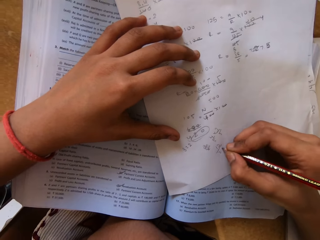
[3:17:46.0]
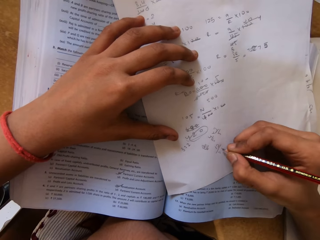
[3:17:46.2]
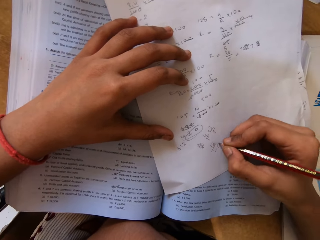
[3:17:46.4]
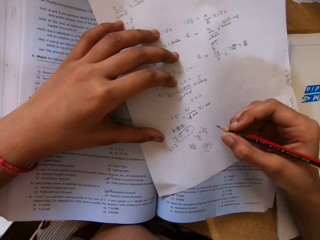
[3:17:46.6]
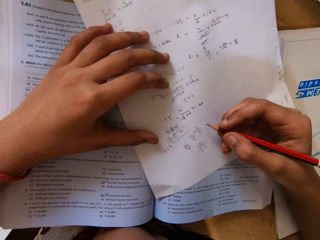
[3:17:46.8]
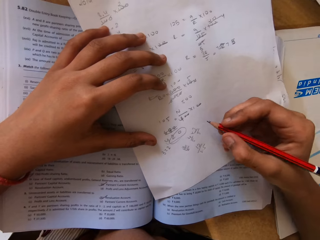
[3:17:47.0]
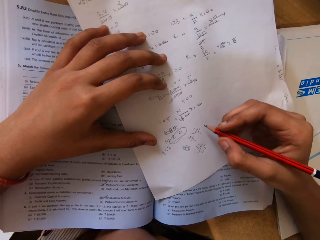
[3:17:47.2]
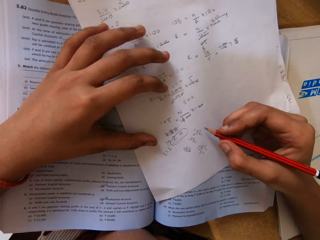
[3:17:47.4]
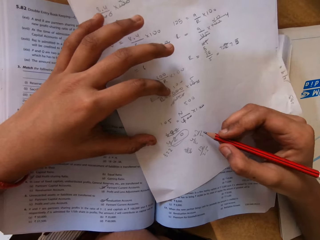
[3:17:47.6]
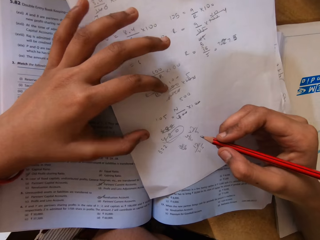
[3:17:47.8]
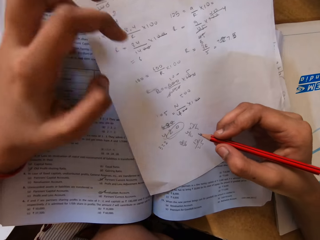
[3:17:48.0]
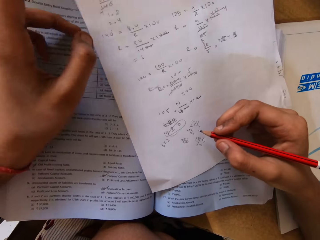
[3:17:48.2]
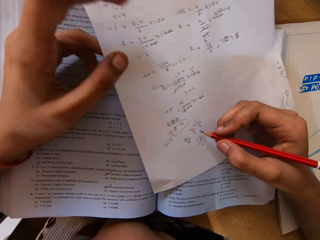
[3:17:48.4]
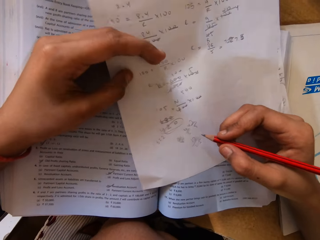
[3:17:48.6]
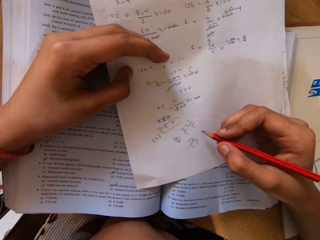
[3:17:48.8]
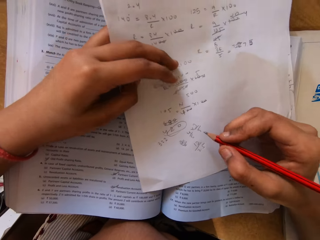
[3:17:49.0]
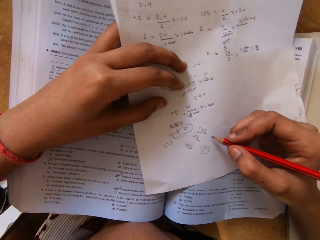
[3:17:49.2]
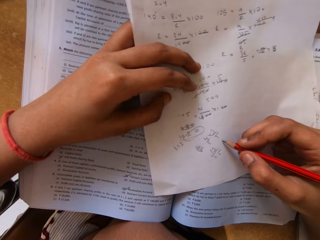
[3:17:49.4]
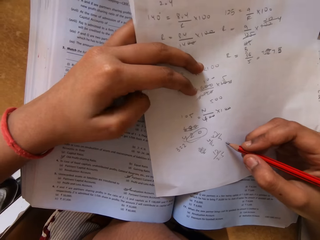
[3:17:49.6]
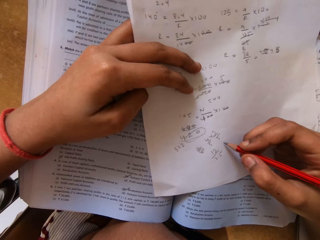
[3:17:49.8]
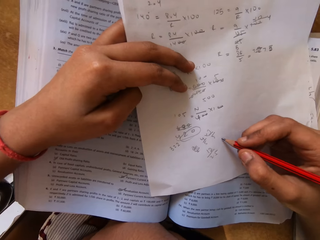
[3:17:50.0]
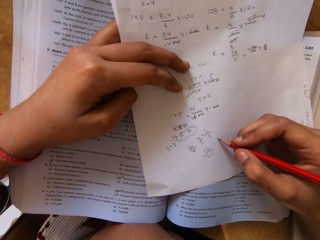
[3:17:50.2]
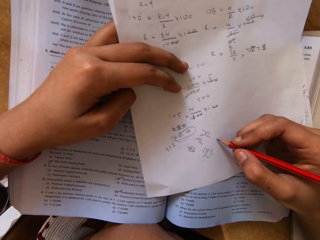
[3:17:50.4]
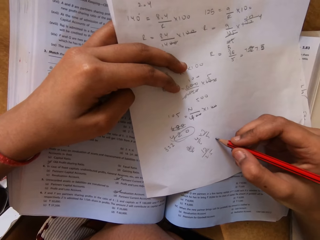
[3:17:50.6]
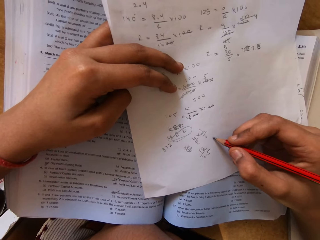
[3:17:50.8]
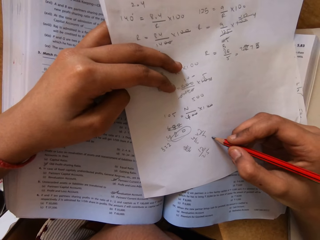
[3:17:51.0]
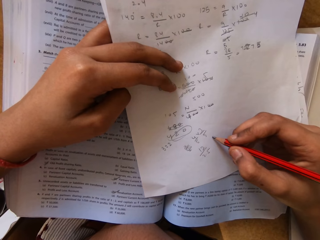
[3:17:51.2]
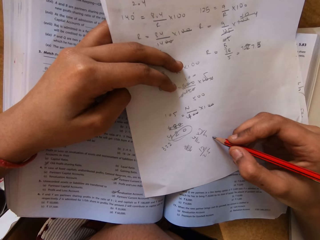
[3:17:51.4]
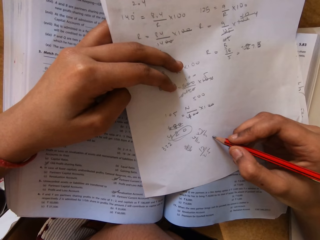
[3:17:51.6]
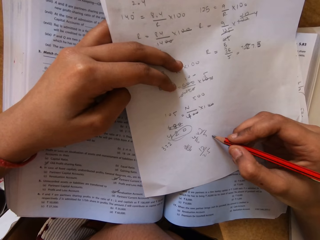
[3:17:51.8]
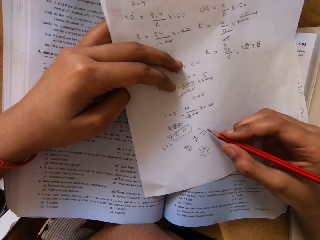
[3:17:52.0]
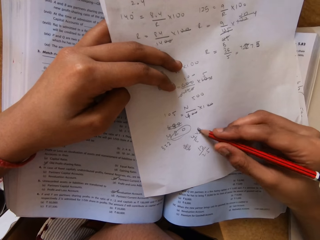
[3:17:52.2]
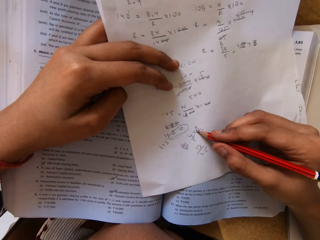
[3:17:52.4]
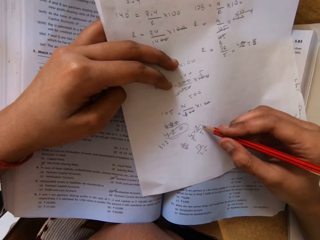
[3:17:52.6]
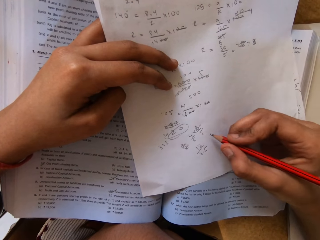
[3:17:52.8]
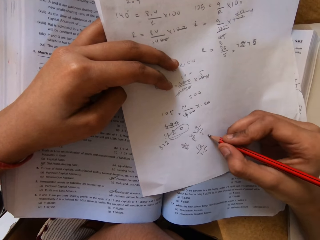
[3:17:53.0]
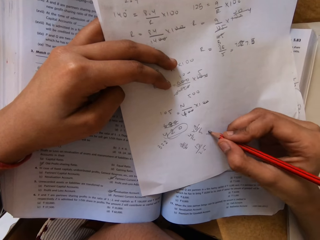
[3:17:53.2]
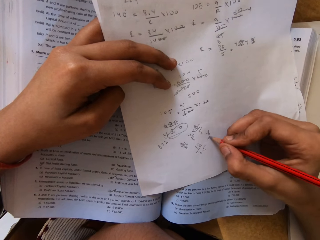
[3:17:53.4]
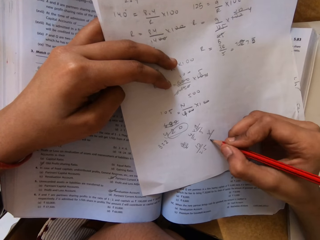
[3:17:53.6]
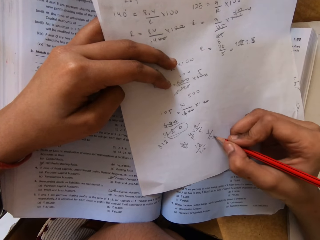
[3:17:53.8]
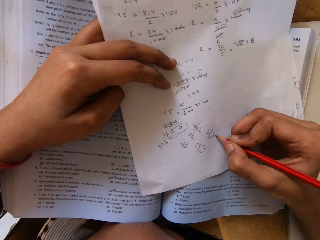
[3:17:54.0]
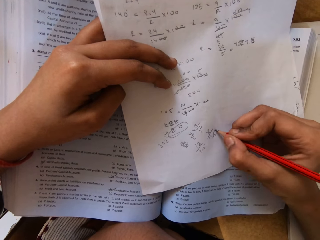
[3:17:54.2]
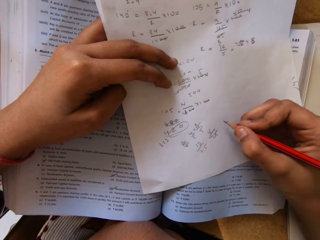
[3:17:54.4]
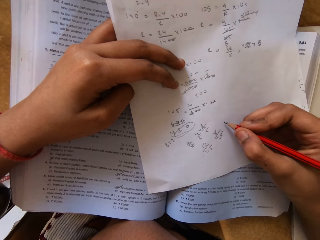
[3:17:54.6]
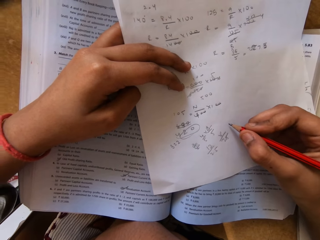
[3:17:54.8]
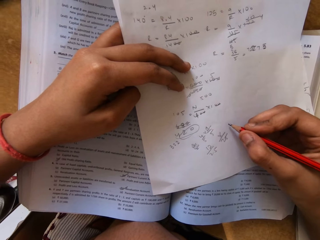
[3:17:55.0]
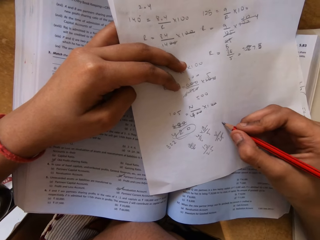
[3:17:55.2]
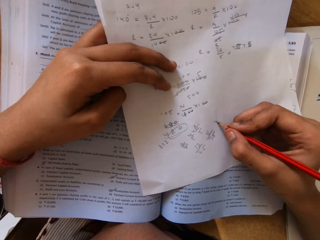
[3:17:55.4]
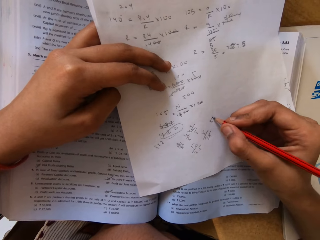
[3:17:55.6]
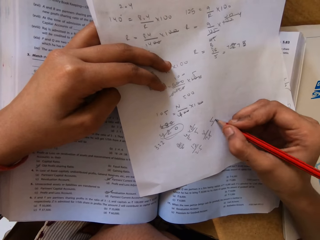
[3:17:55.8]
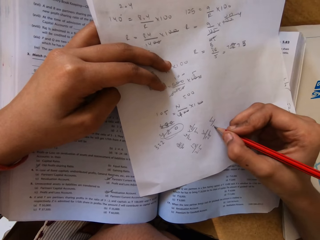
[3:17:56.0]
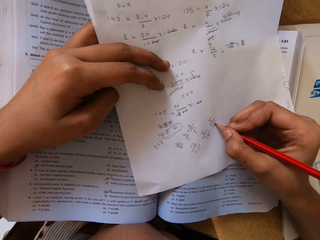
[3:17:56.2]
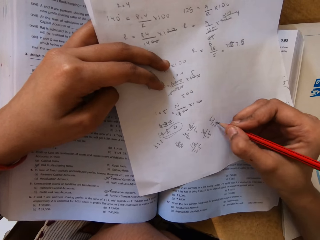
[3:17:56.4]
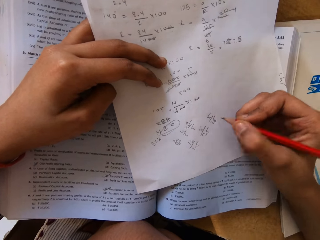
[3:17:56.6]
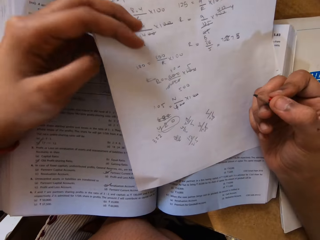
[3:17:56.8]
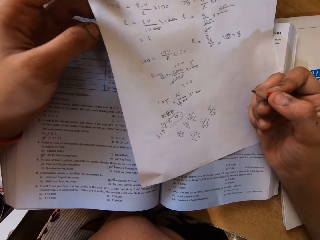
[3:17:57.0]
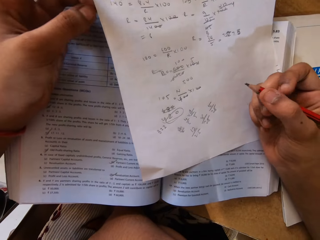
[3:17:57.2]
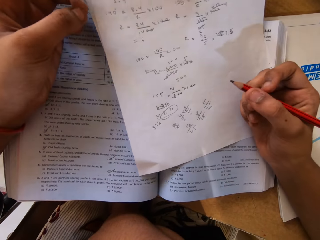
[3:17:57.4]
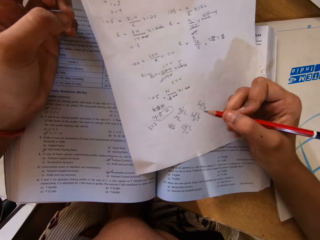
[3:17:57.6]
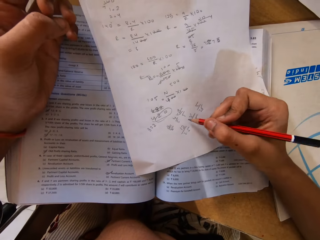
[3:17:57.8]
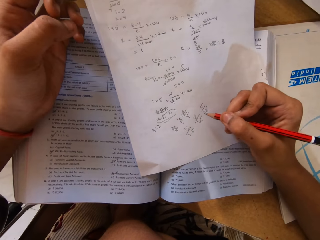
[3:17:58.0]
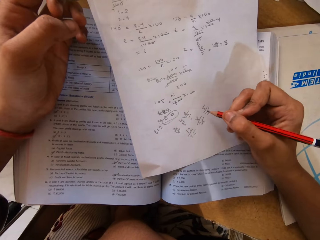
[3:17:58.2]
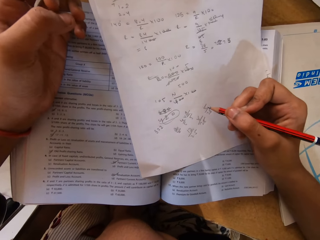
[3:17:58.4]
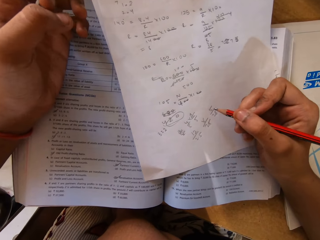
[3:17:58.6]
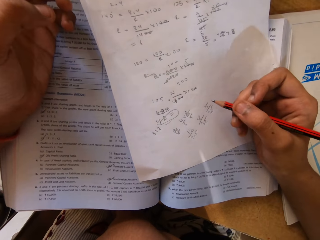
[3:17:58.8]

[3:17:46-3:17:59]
The camera wearer writes on the paper with a pencil. They write on the paper again.

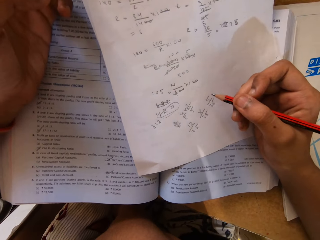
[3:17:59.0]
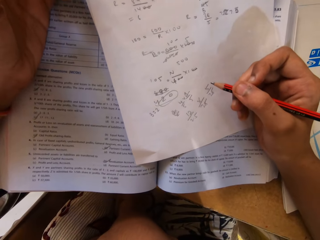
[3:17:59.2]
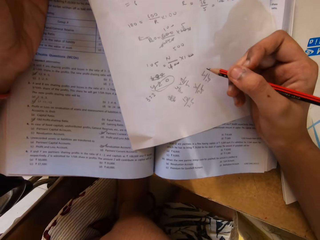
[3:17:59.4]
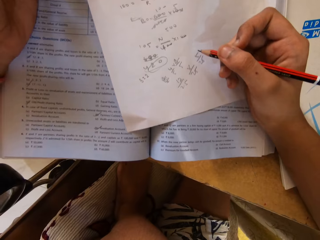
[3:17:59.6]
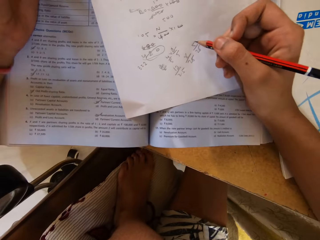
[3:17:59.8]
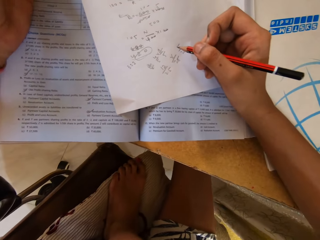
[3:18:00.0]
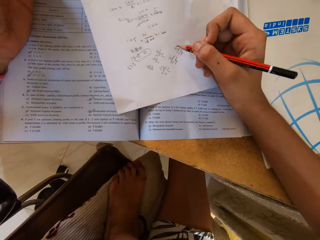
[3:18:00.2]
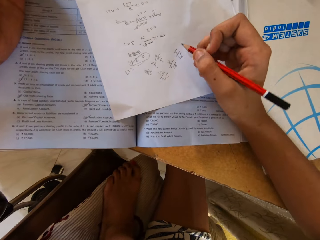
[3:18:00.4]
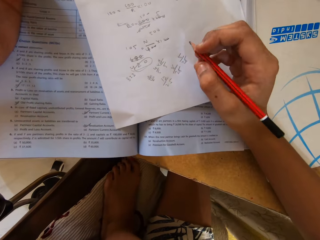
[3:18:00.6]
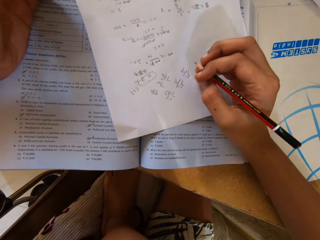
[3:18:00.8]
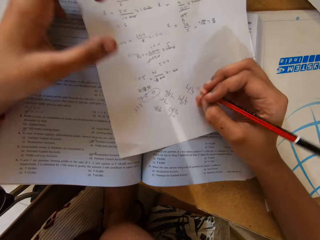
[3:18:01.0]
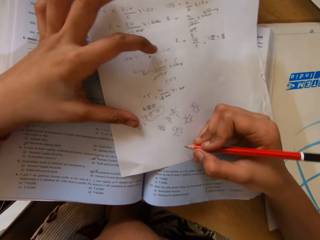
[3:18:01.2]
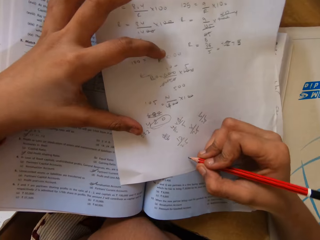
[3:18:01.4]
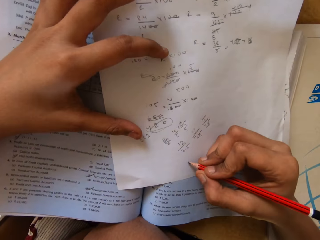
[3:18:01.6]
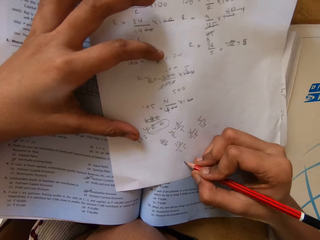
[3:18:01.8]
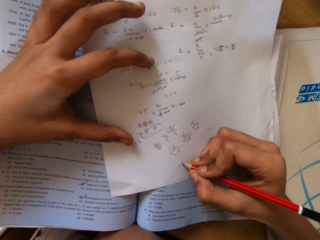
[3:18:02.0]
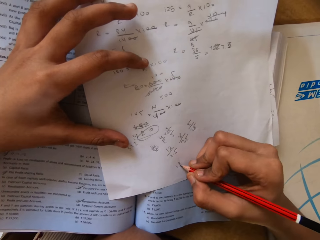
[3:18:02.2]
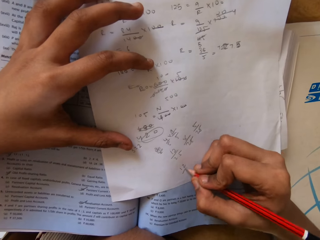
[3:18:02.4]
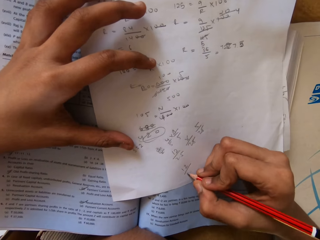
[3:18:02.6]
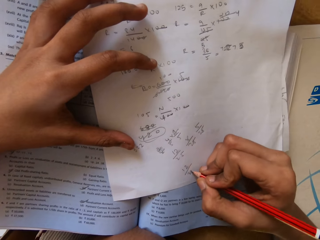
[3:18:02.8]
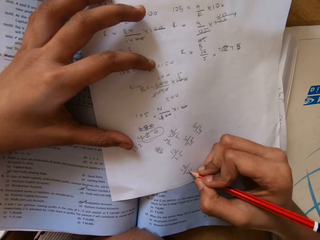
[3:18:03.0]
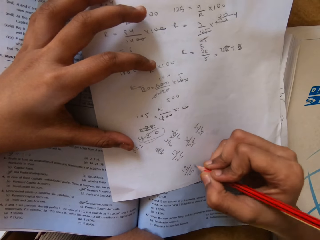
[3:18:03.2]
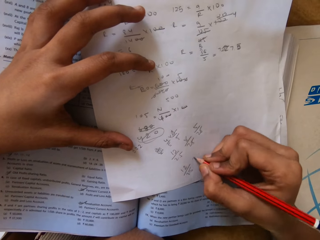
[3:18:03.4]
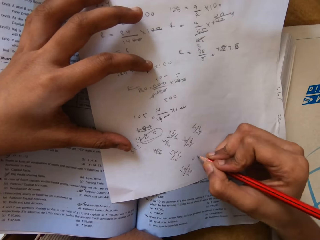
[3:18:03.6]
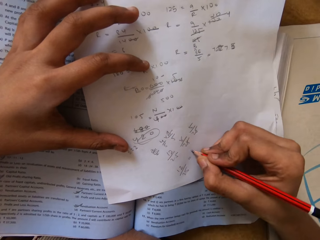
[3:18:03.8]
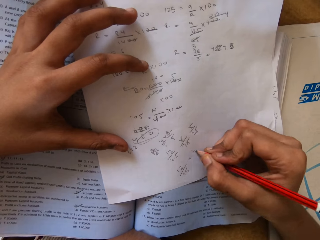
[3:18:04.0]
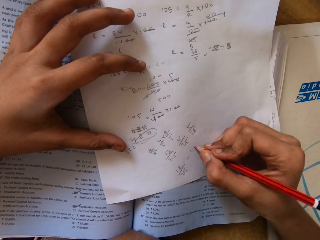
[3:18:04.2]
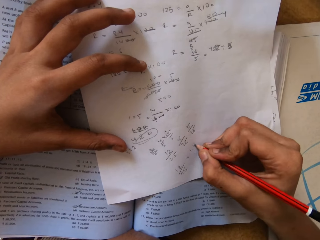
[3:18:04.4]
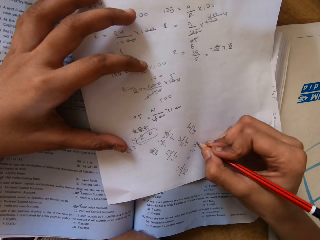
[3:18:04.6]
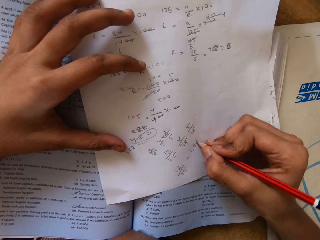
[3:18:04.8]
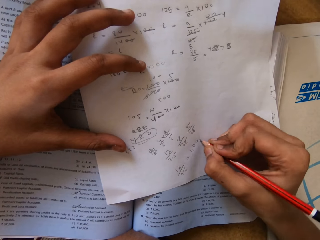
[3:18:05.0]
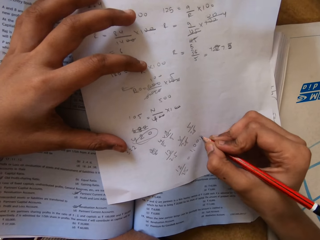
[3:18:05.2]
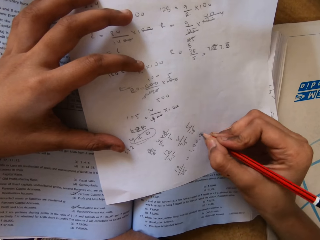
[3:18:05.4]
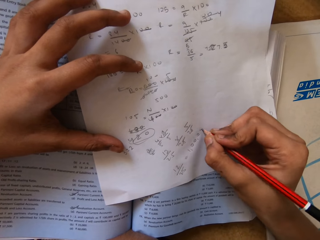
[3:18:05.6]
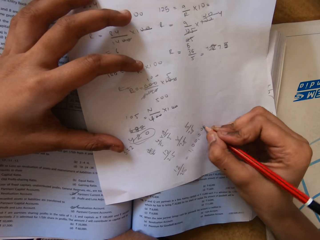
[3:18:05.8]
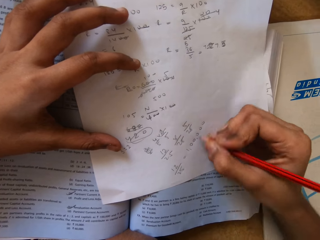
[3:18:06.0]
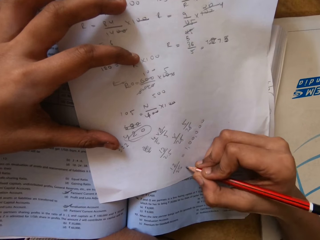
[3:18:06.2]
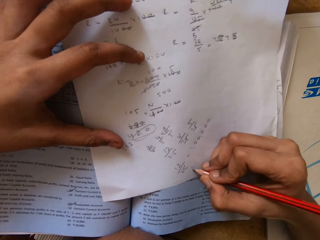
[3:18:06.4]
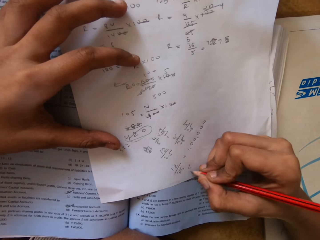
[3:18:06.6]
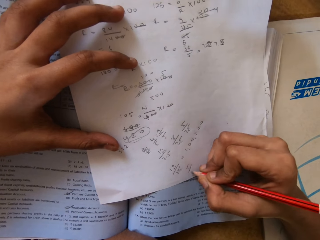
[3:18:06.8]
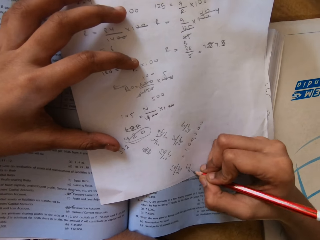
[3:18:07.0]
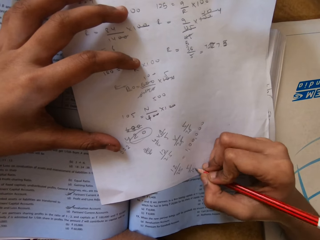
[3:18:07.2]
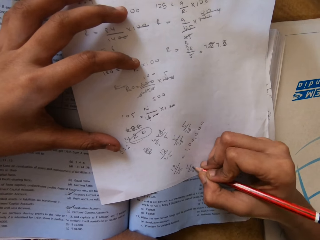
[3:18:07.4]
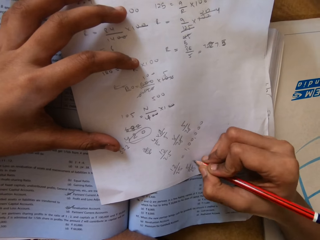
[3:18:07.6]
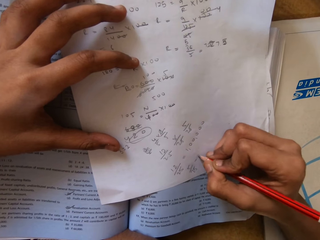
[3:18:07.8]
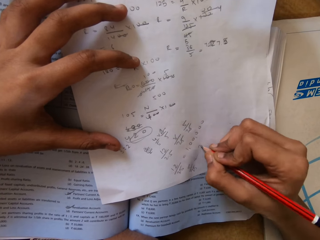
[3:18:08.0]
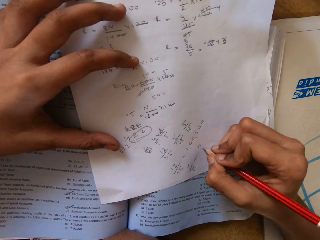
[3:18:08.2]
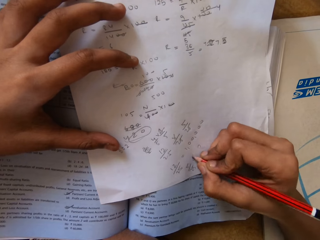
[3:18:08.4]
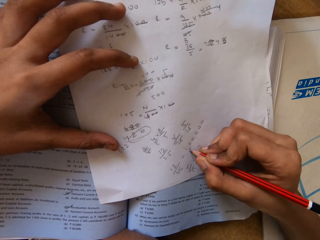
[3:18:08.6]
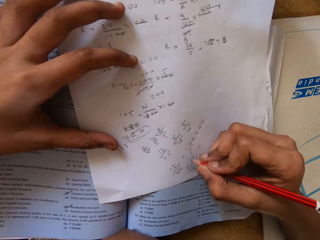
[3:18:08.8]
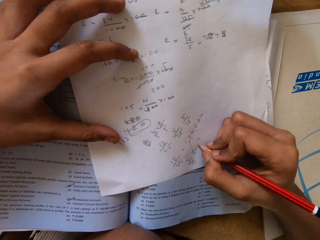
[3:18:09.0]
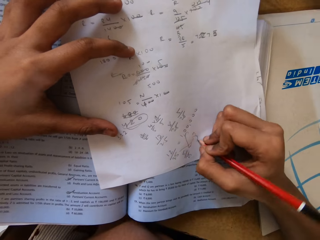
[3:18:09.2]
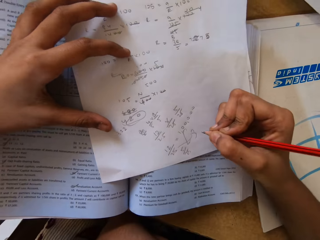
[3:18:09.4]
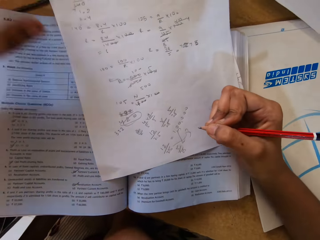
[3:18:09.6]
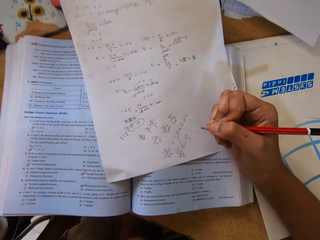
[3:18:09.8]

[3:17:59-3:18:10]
The camera wearer stares at the book. They write on the paper with a pencil. They write on the paper again.
